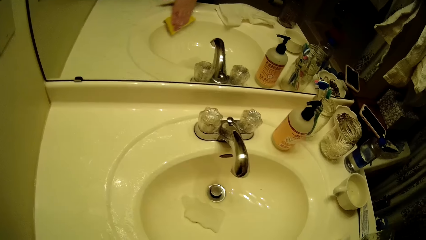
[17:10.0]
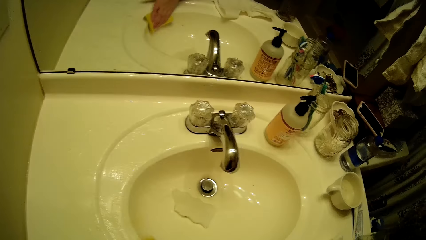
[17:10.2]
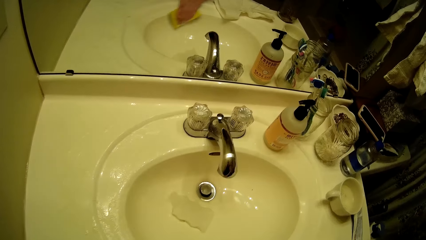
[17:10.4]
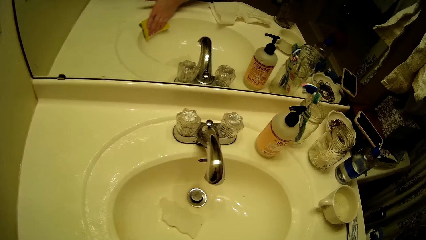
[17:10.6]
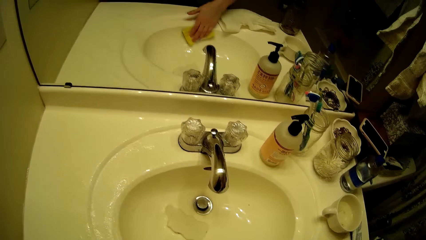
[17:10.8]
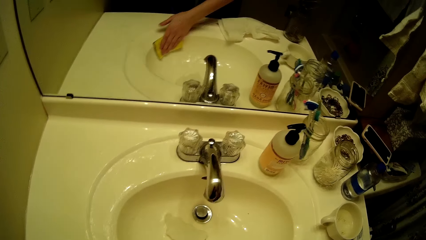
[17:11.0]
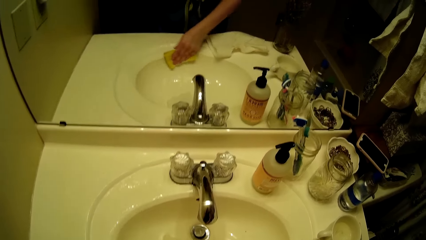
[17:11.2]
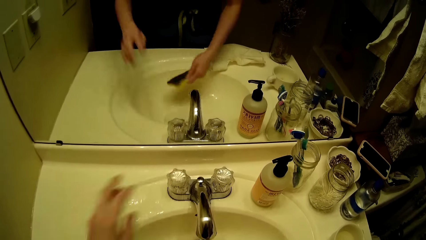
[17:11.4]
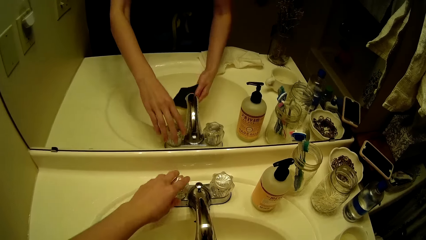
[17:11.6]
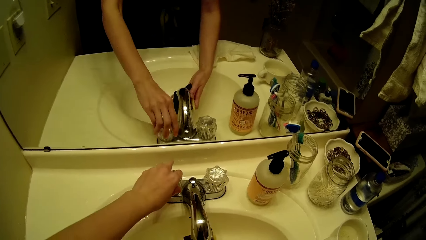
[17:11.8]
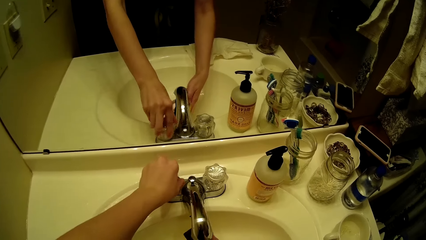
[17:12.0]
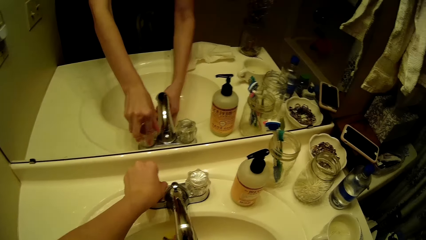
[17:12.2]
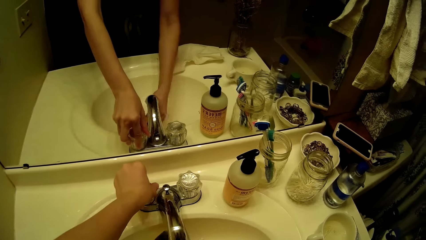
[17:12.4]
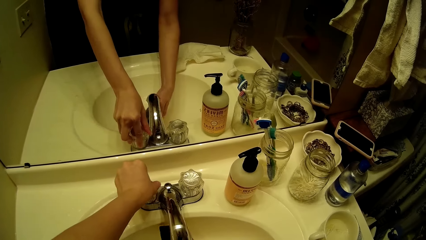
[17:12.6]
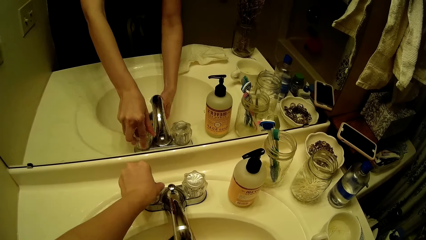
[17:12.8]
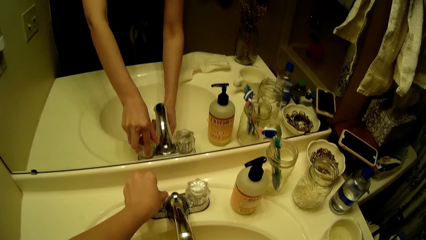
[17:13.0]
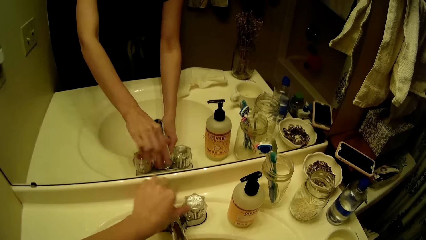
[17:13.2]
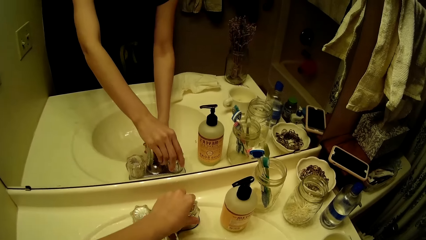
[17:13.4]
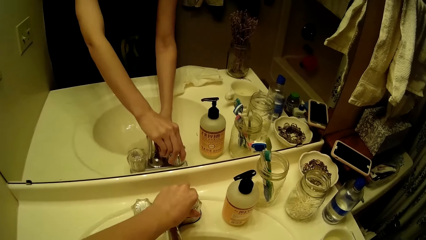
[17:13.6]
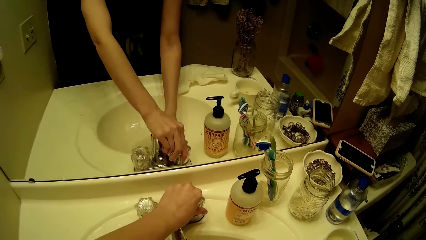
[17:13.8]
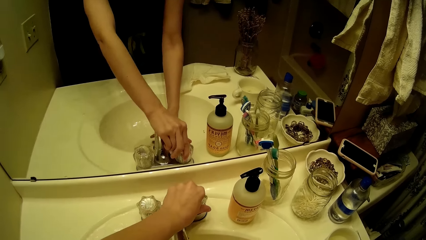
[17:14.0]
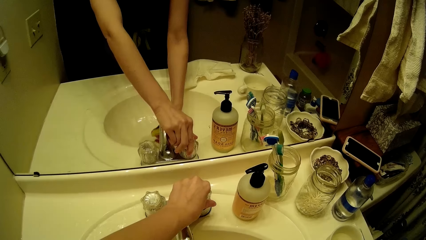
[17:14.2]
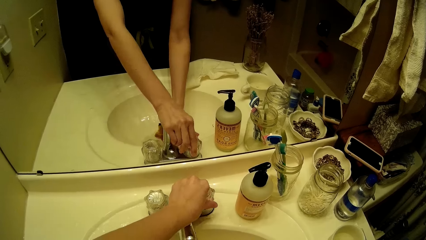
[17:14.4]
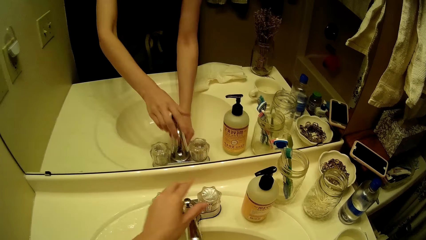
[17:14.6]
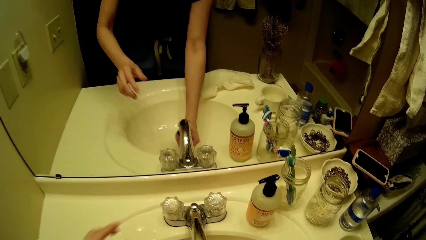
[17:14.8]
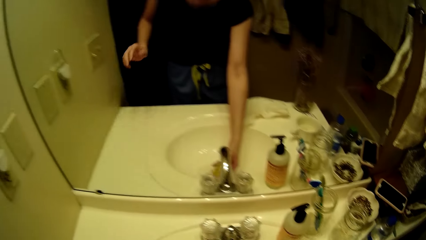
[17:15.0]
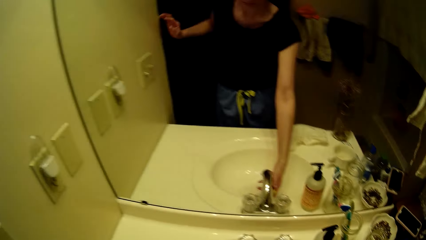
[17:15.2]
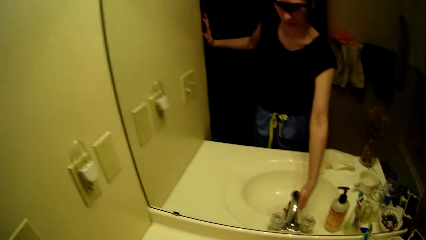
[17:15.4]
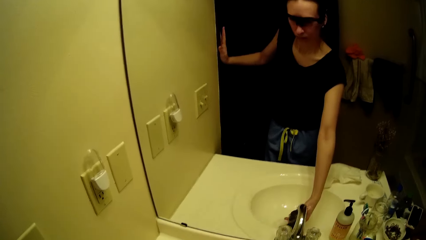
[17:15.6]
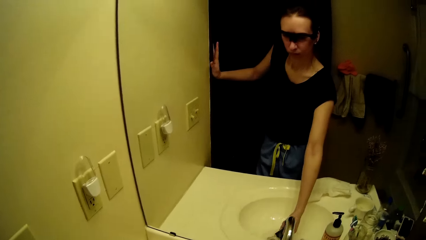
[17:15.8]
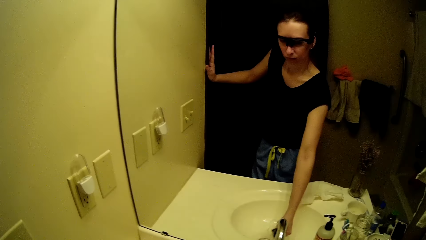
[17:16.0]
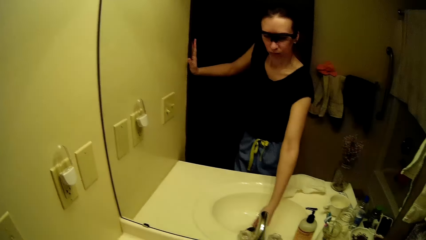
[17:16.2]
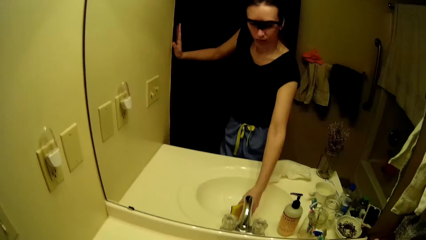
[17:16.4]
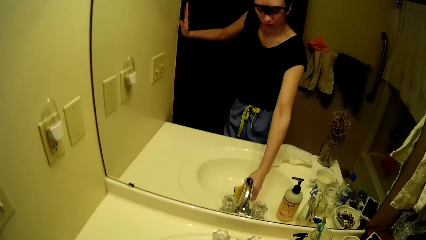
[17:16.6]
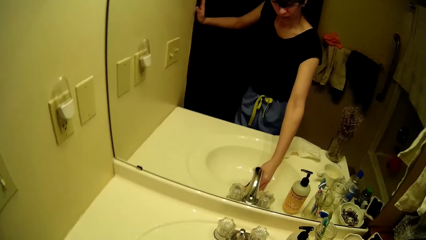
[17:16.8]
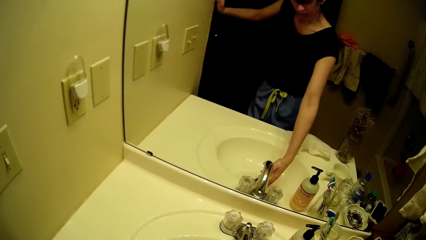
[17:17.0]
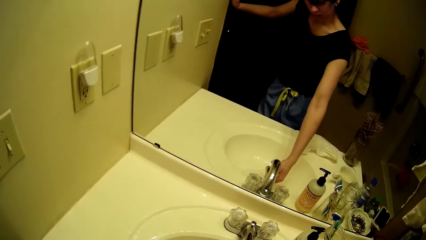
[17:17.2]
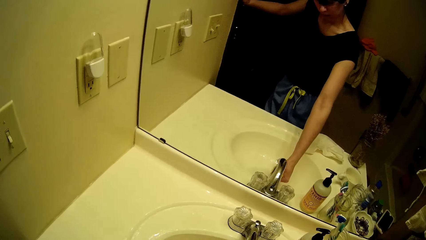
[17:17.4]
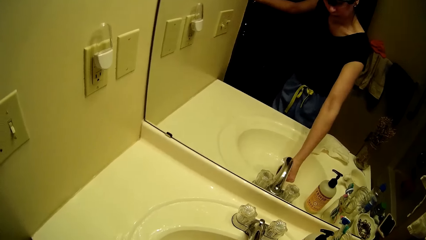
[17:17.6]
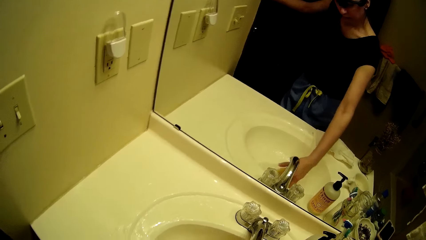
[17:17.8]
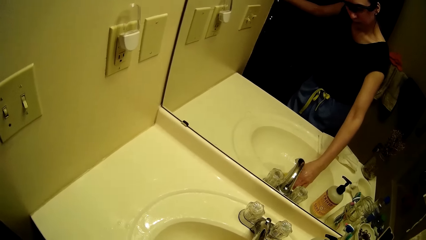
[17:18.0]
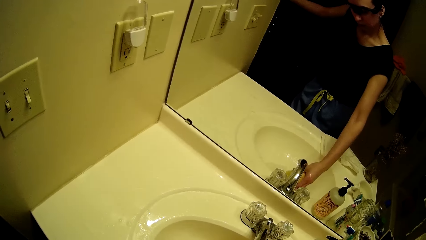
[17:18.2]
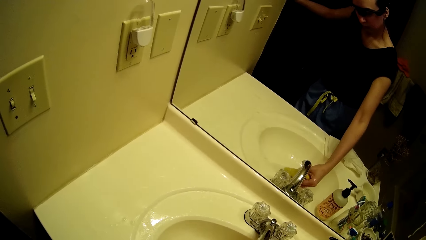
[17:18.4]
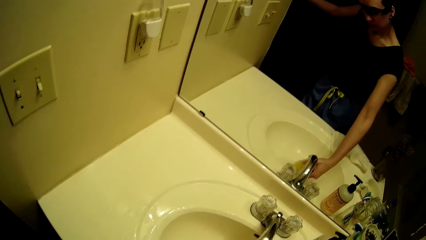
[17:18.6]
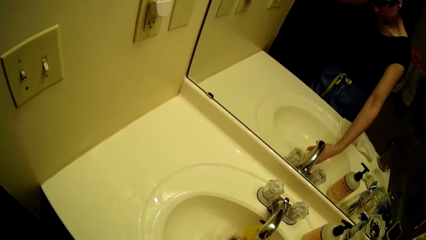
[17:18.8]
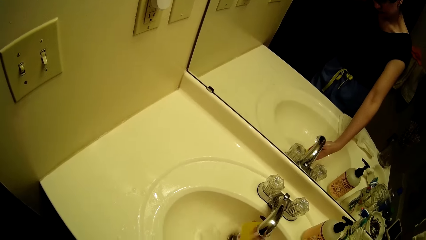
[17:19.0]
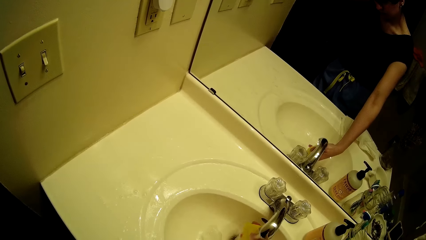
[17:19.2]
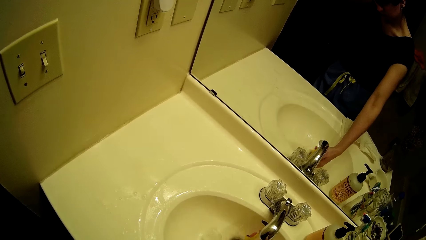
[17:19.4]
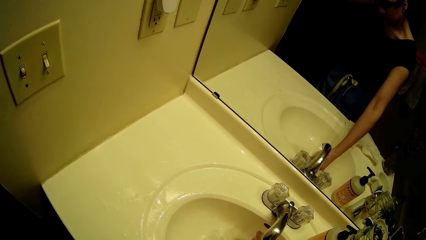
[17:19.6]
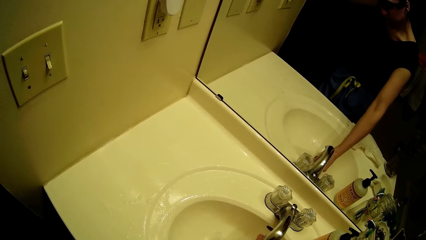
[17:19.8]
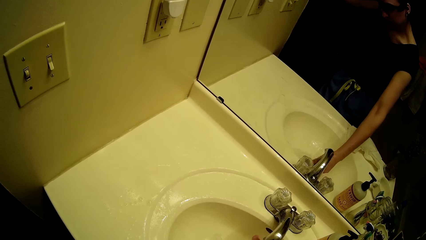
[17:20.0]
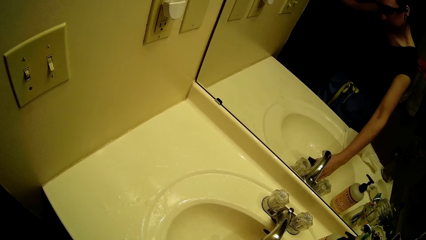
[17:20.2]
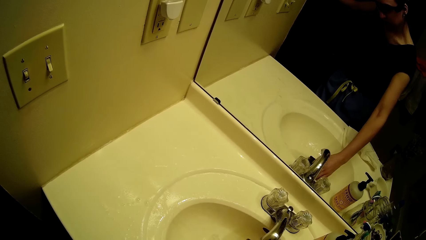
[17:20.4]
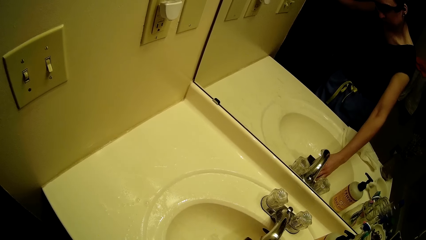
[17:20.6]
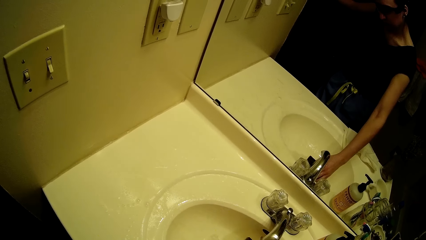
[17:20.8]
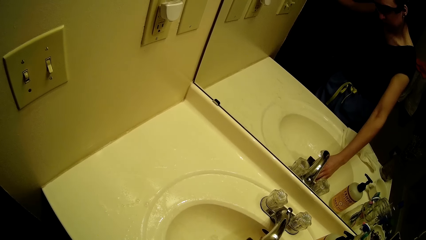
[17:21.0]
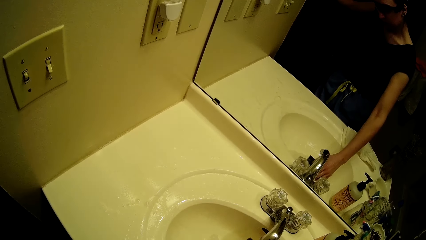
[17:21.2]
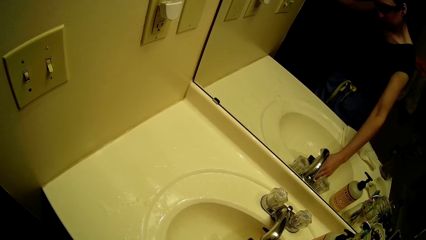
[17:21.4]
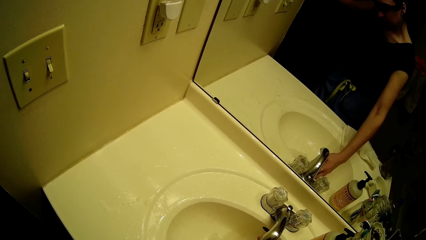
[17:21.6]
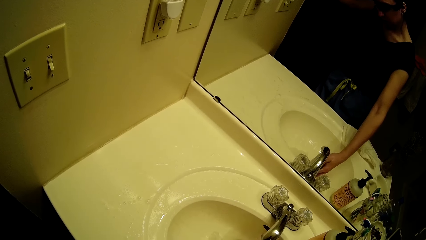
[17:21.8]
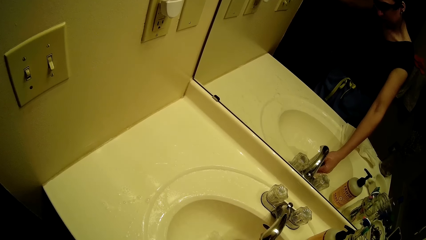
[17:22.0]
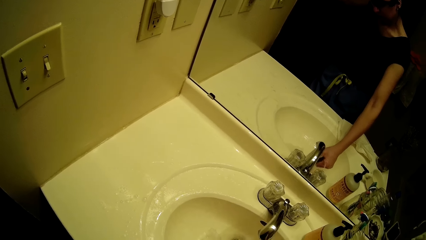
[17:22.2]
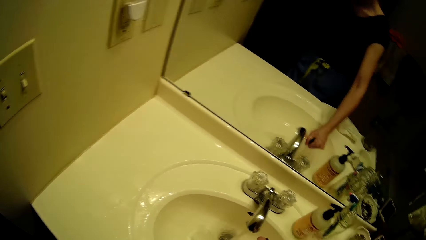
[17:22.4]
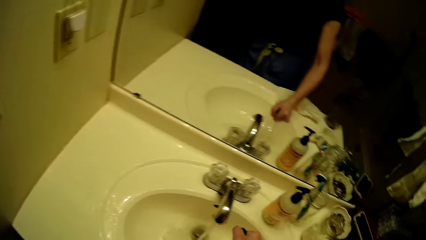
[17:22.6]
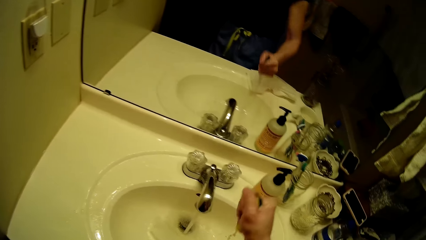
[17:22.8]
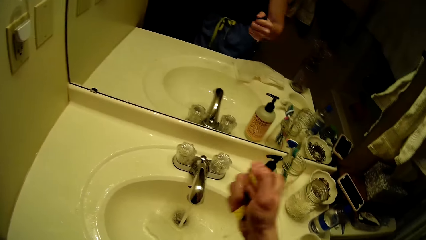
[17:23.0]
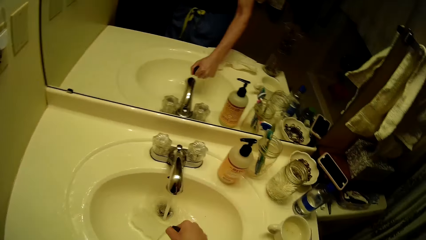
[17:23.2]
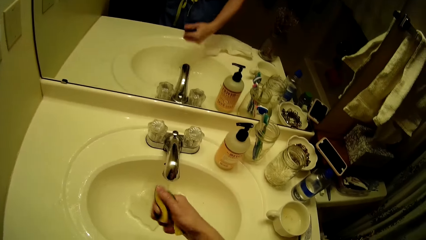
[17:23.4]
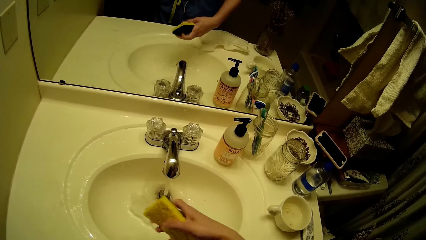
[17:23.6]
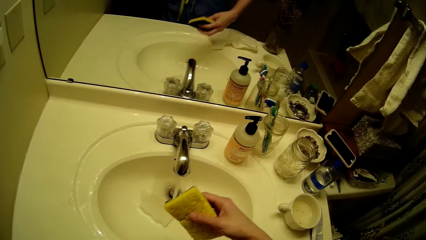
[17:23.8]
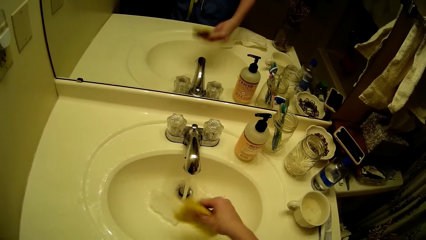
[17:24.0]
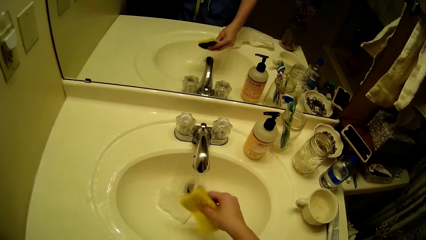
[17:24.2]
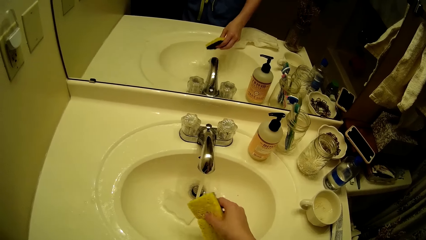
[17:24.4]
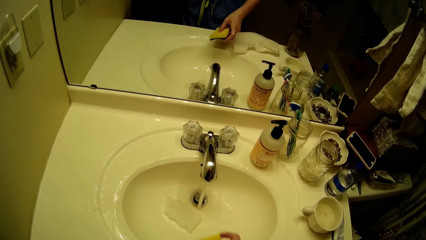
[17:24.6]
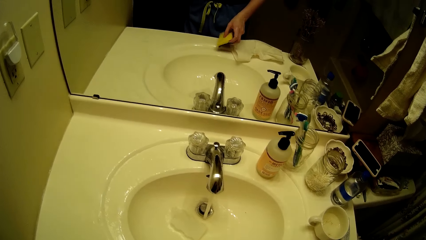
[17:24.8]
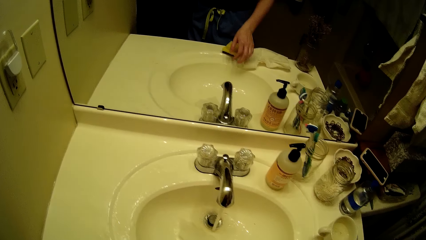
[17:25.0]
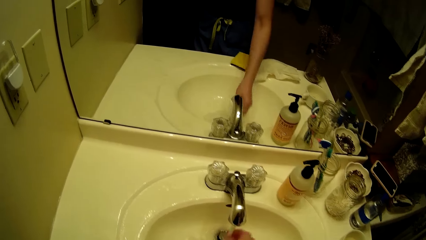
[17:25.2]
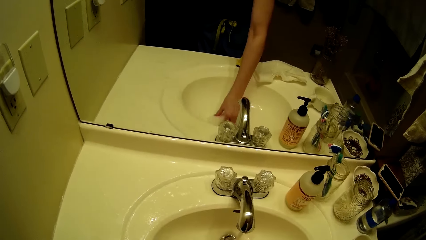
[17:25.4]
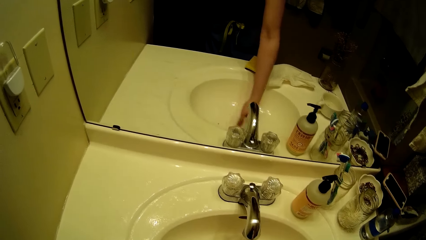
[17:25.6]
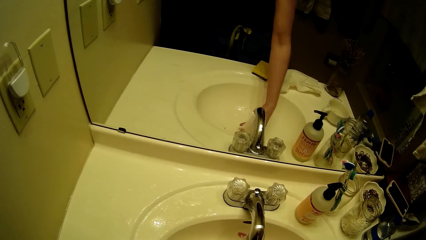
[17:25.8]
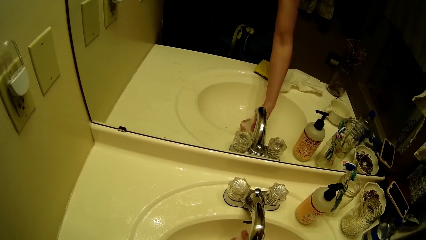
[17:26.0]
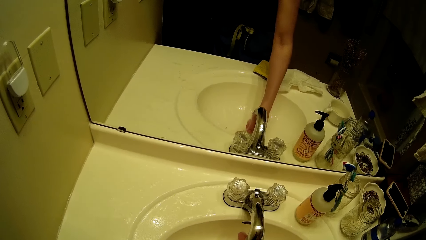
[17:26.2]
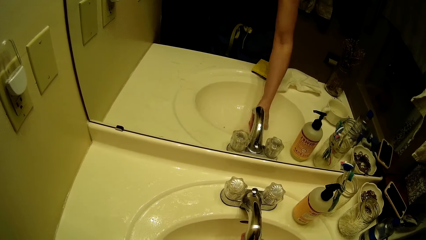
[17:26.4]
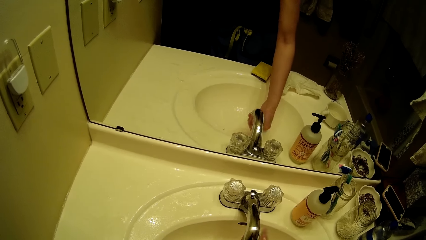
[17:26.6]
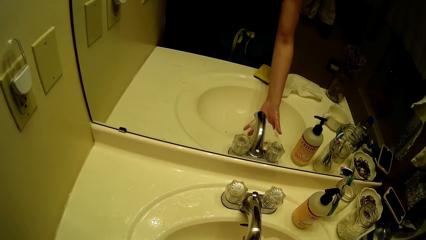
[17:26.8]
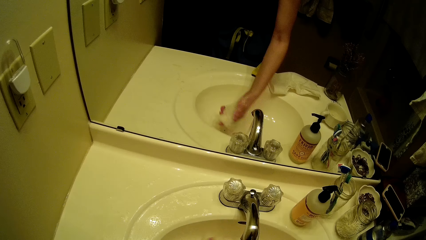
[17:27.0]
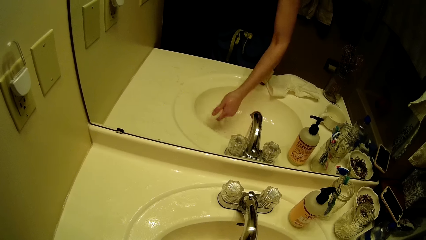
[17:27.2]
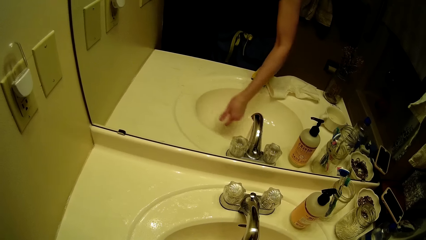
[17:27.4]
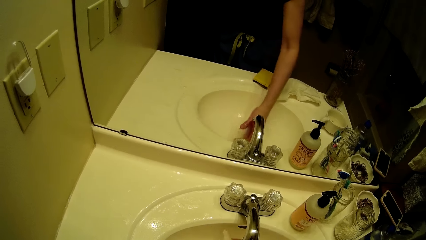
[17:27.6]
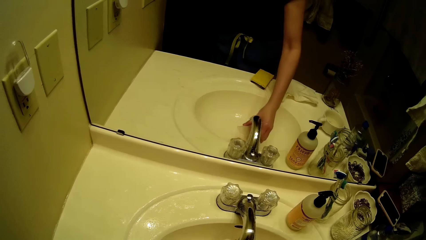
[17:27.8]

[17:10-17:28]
The camera wearer adjusts the tap with her left hand. She rinses the sponge under the running tap water with her right hand. She opens the sink. She rinses the sponge with her right hand.
